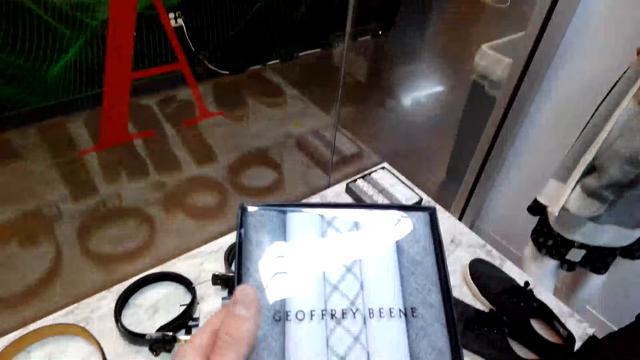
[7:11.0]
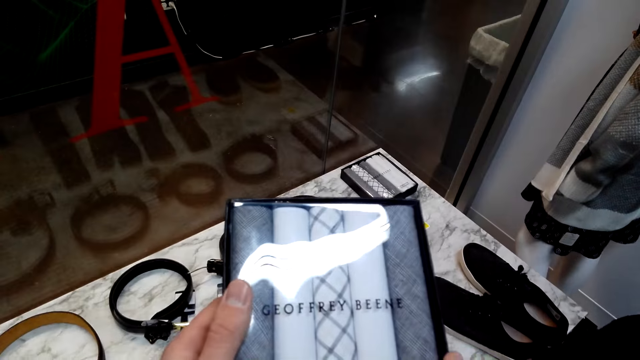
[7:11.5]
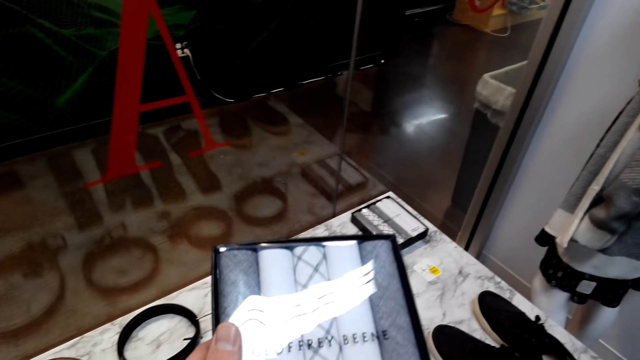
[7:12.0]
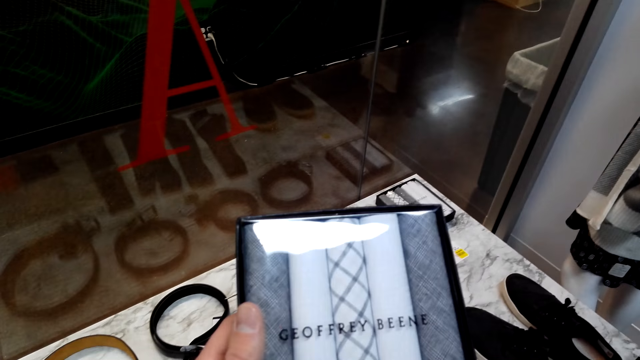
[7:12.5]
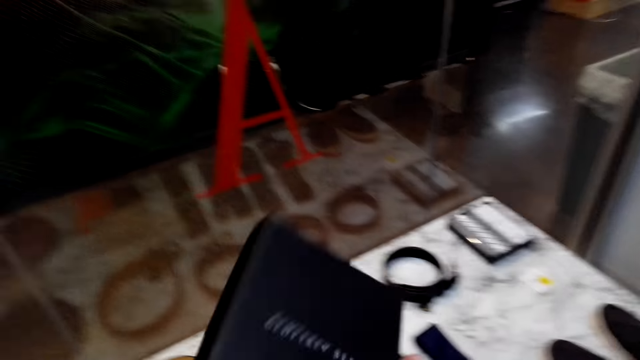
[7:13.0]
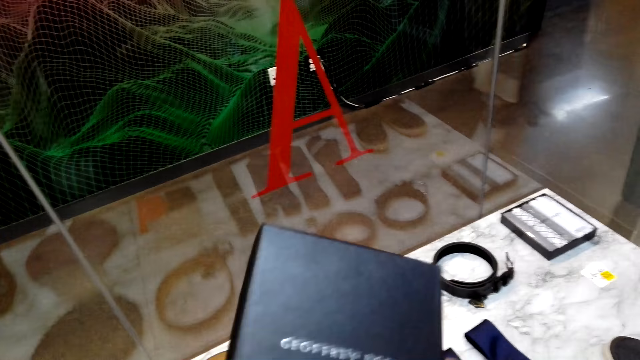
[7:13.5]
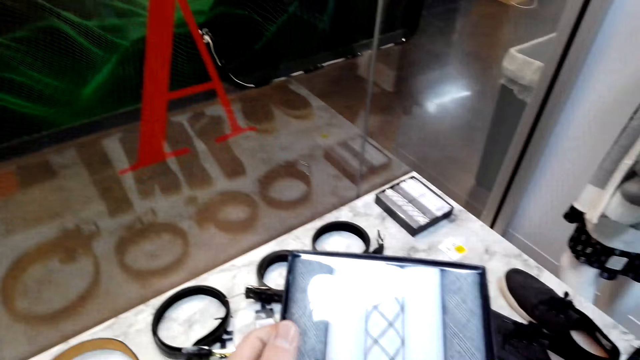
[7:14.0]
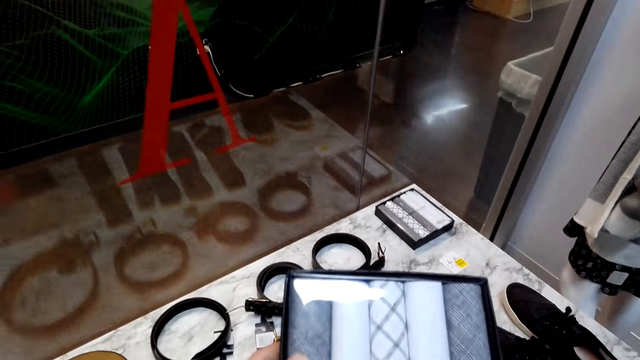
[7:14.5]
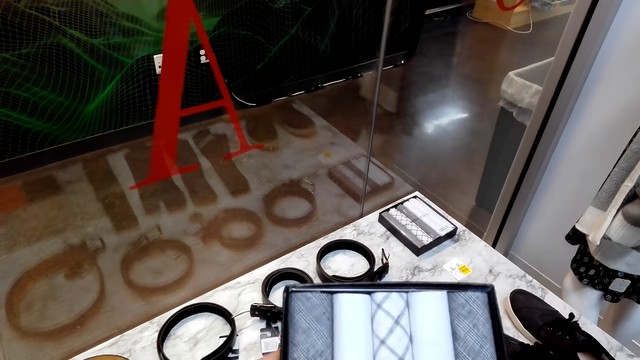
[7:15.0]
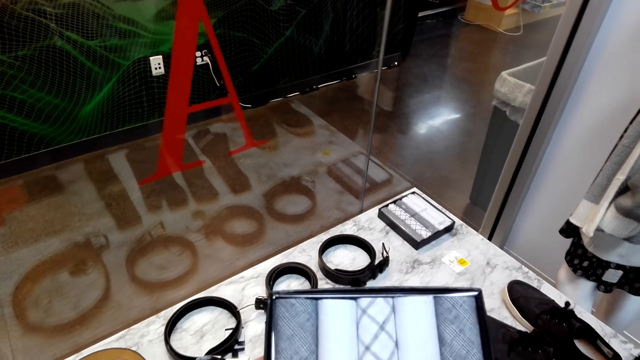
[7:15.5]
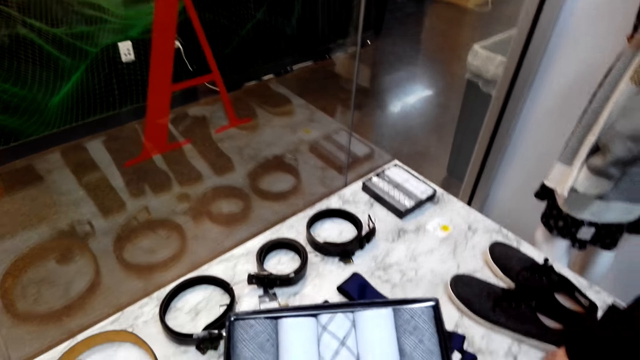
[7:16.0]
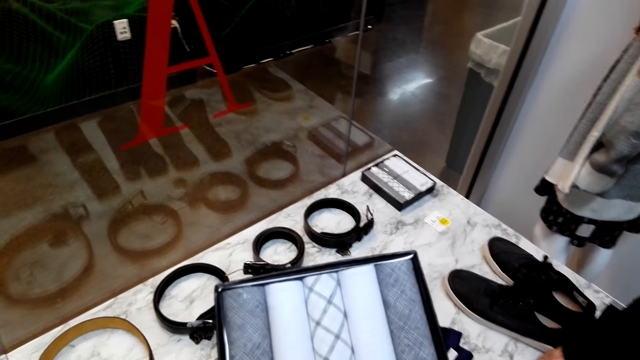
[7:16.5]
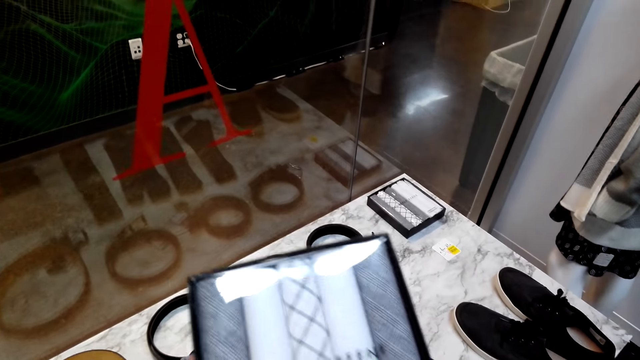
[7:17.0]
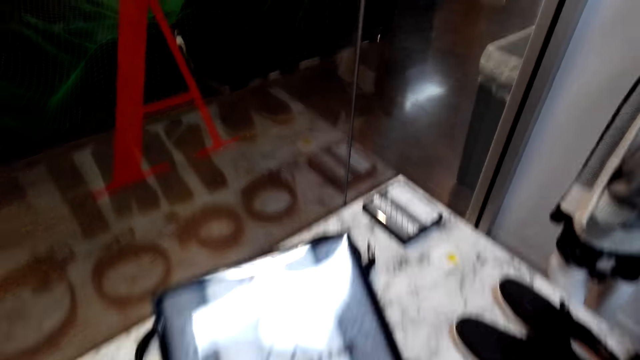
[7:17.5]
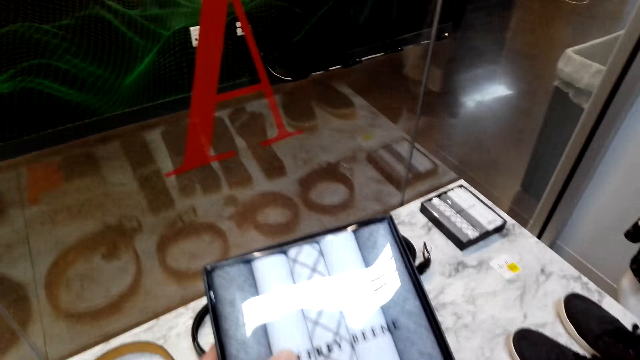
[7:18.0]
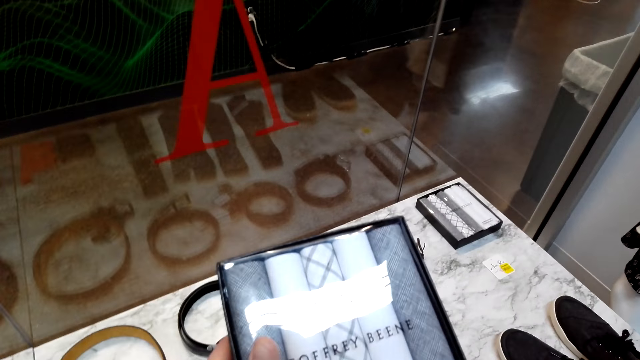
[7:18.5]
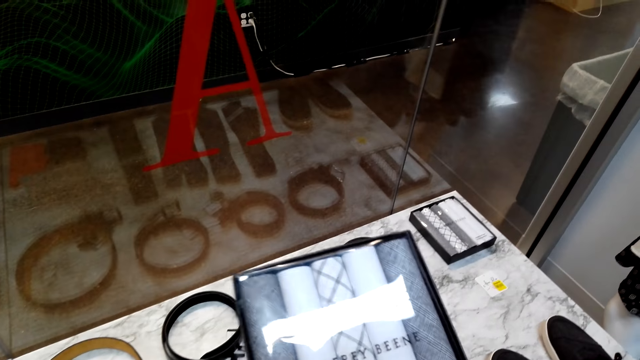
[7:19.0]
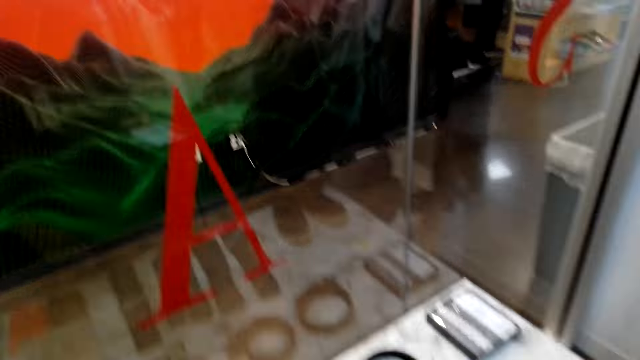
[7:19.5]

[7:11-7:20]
The camera wearer picks up a box of handkerchiefs. They look at the handkerchief box. They turn the box of handkerchiefs.

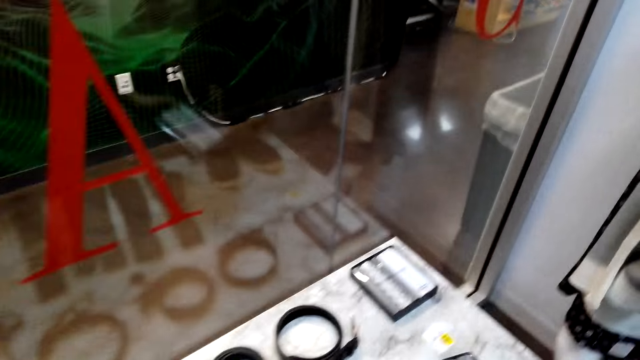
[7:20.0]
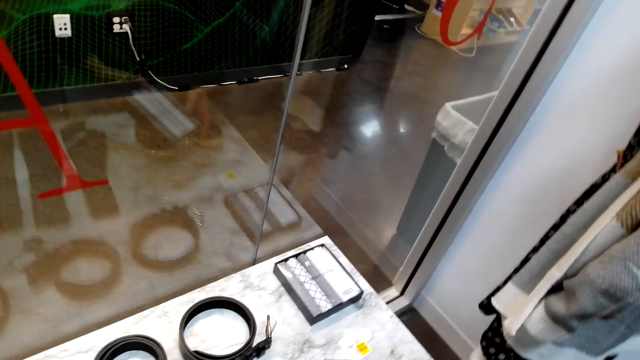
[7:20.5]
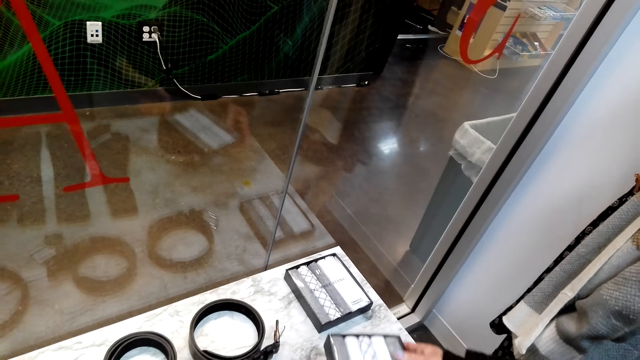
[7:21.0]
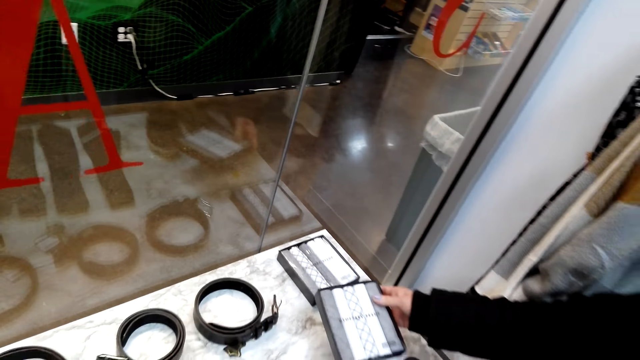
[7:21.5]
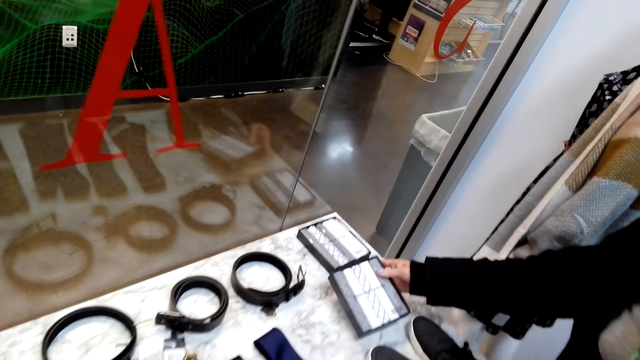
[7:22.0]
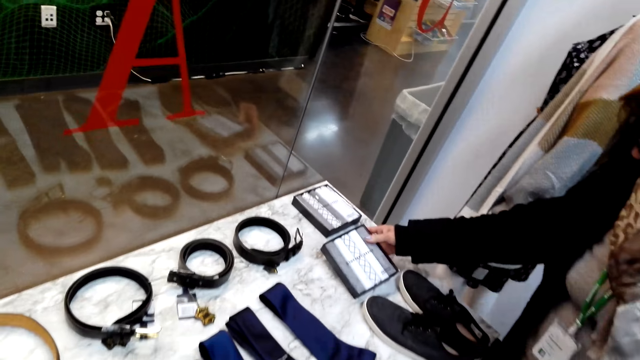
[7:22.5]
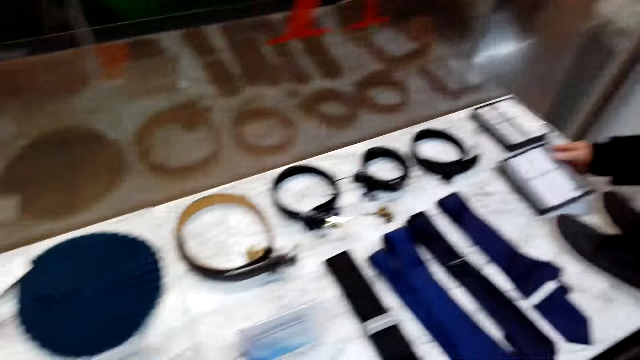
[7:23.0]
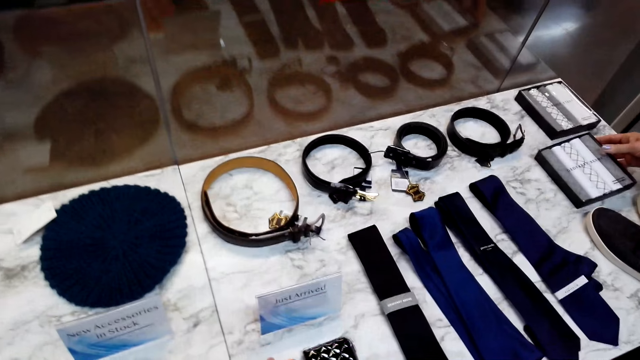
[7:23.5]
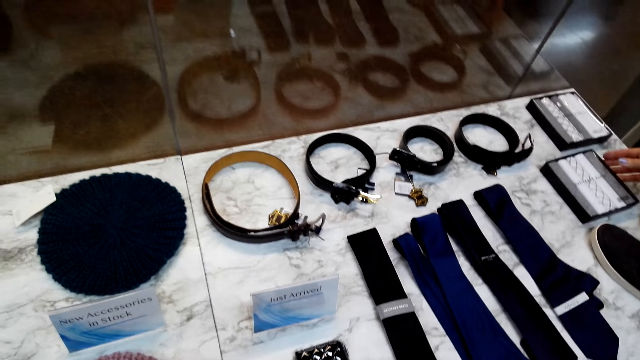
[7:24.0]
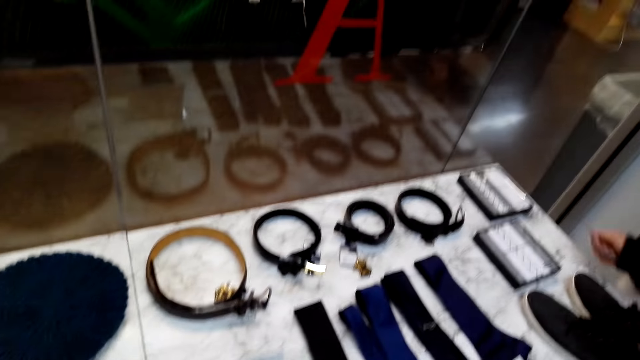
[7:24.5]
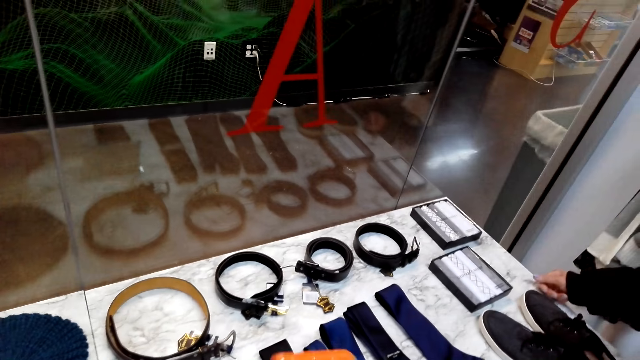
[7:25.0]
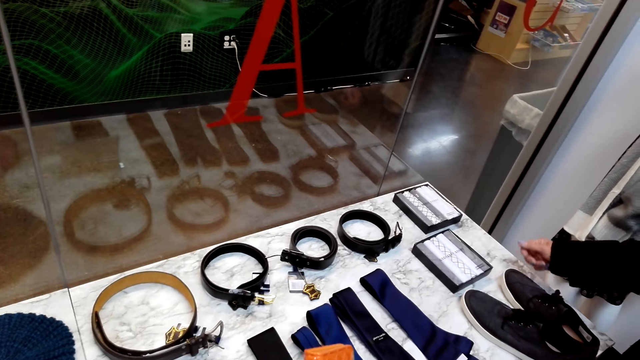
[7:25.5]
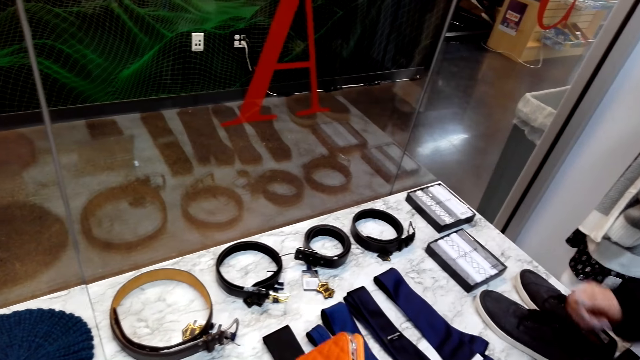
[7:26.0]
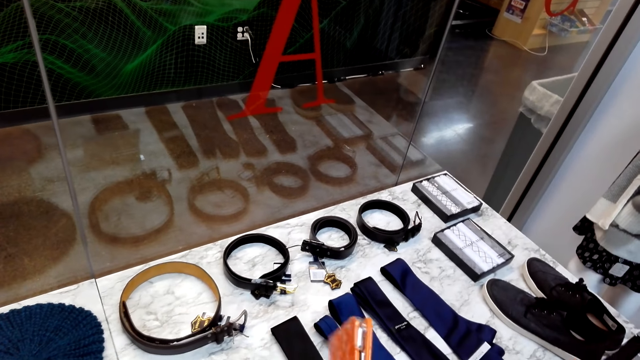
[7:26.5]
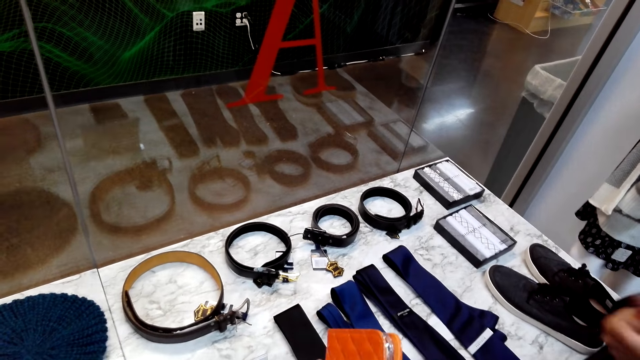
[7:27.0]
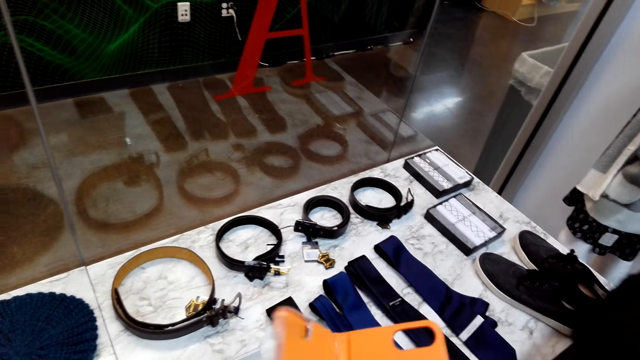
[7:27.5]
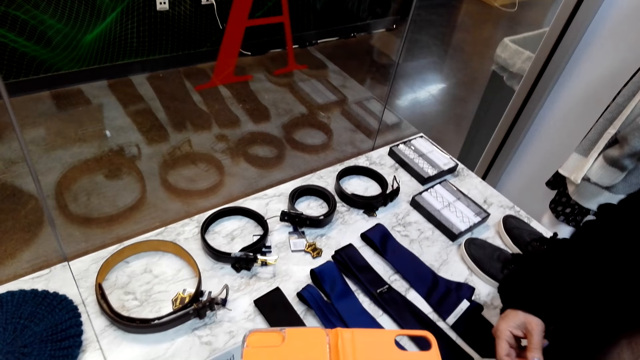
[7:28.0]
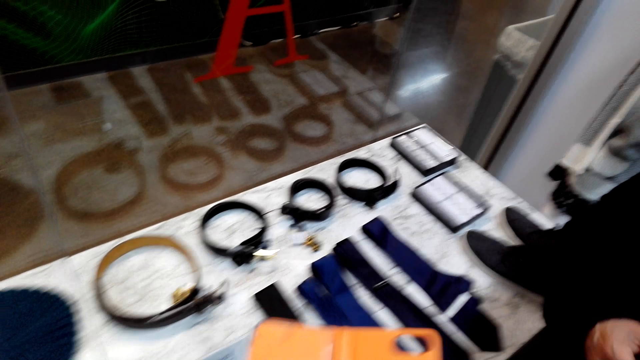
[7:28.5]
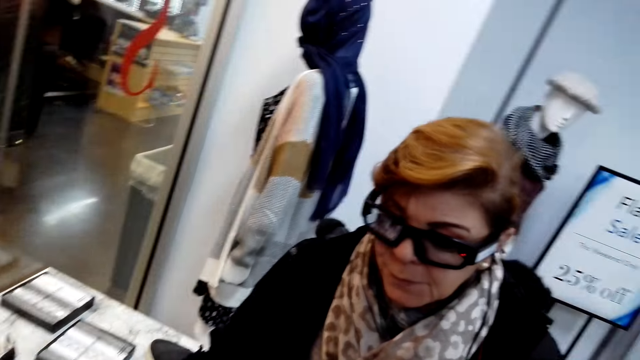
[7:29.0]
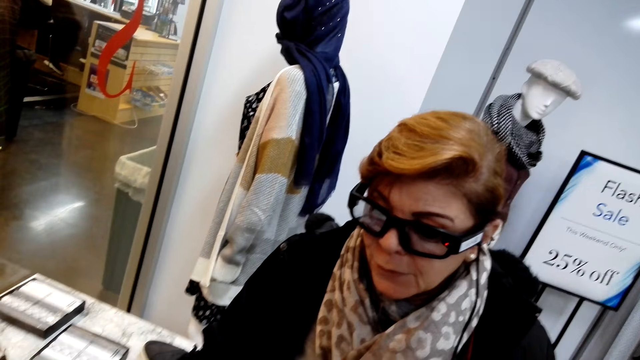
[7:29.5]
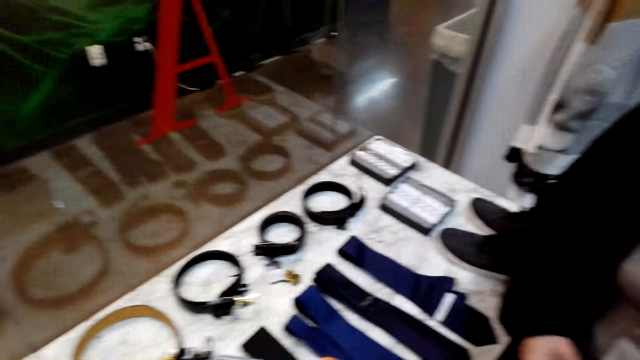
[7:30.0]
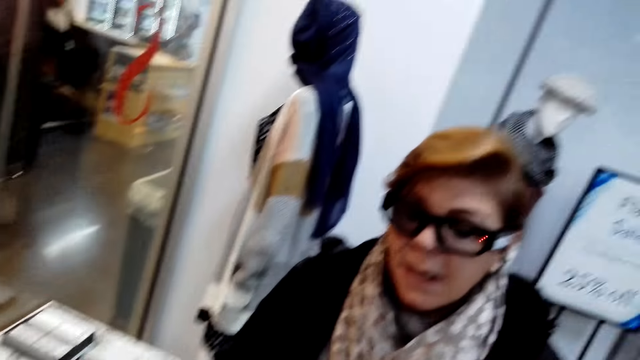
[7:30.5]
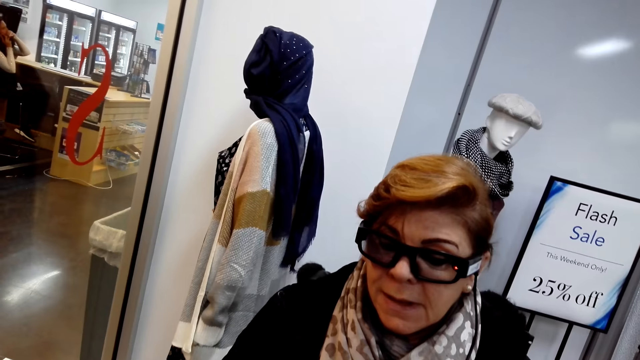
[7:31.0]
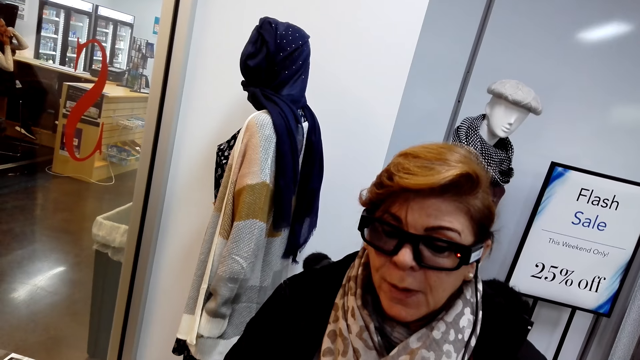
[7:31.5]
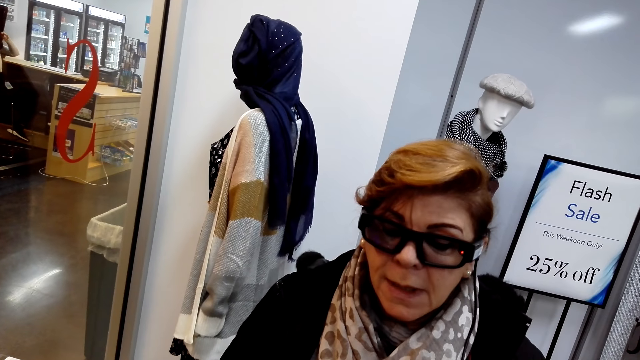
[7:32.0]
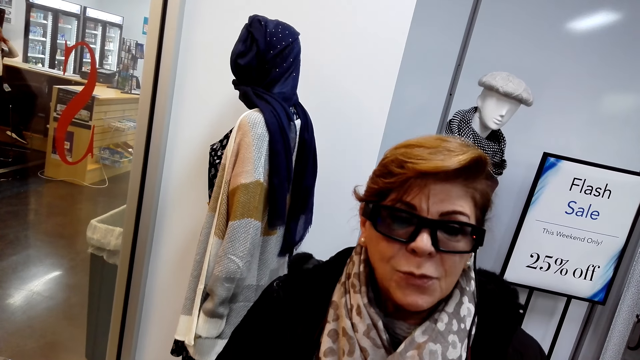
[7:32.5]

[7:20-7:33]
The camera wearer gives a woman the handkerchief box. The woman puts the handkerchief box on the table. The camera wearer takes a phone cover from the table. The woman sways a hand. The camera wearer opens the phone cover. The woman converses with the camera wearer.
